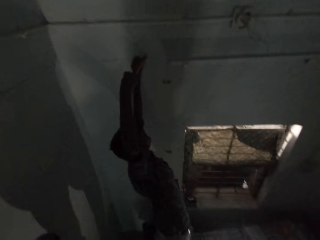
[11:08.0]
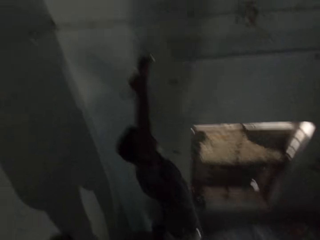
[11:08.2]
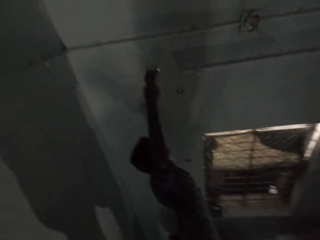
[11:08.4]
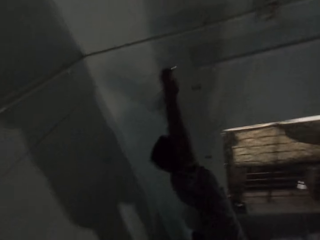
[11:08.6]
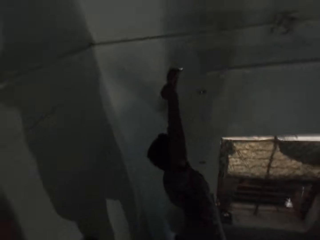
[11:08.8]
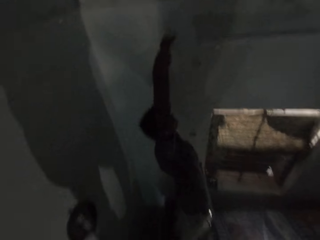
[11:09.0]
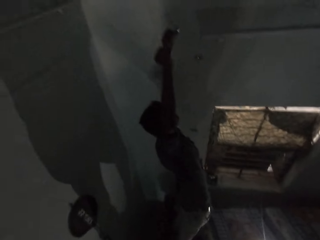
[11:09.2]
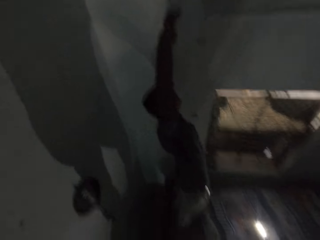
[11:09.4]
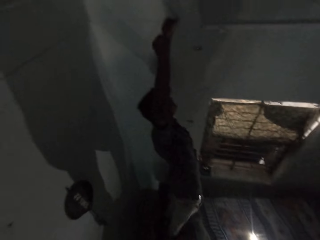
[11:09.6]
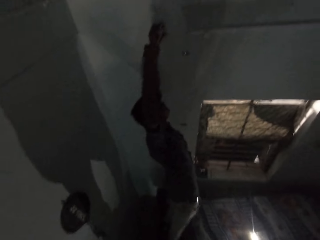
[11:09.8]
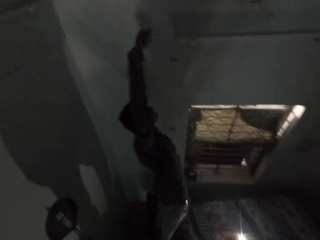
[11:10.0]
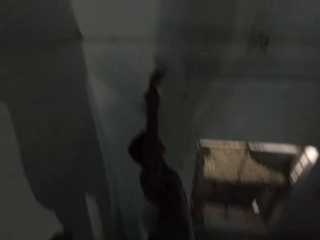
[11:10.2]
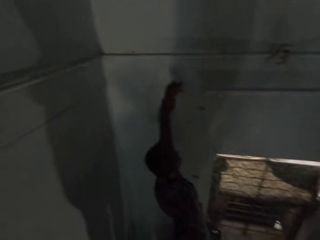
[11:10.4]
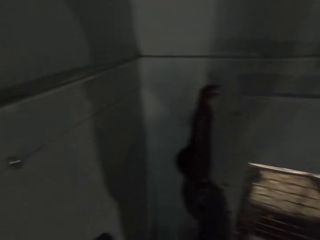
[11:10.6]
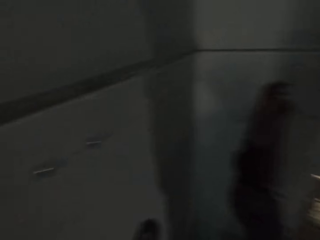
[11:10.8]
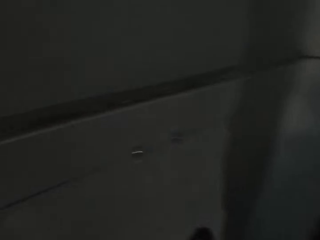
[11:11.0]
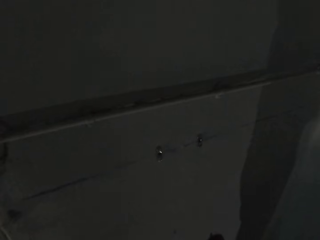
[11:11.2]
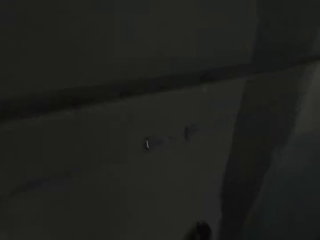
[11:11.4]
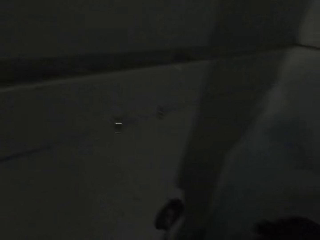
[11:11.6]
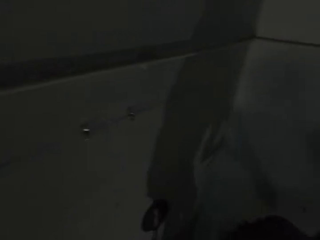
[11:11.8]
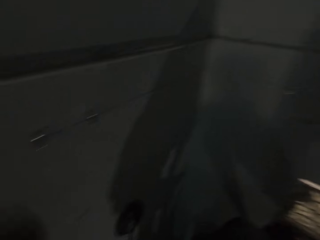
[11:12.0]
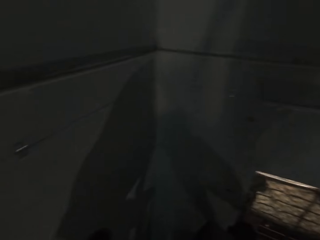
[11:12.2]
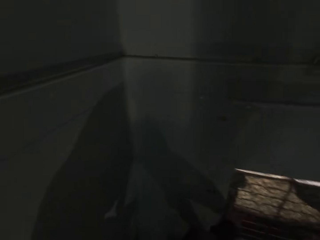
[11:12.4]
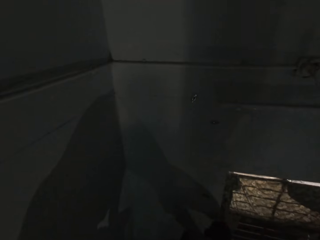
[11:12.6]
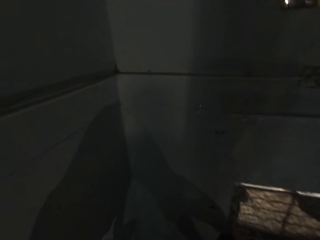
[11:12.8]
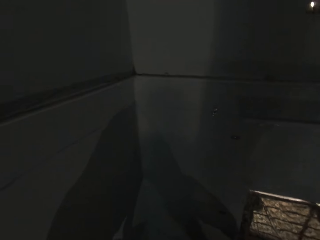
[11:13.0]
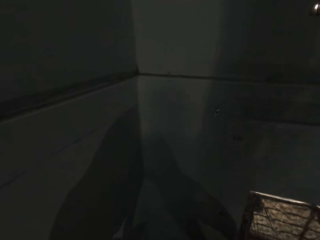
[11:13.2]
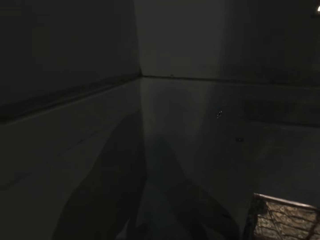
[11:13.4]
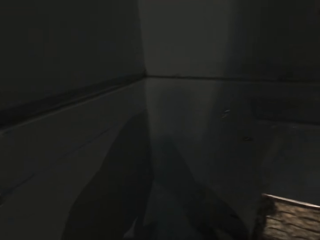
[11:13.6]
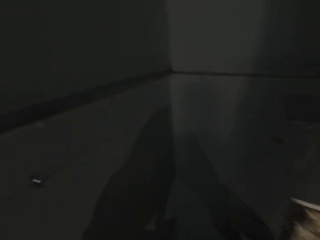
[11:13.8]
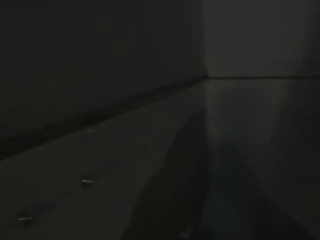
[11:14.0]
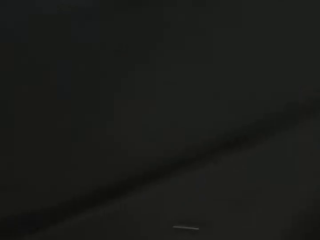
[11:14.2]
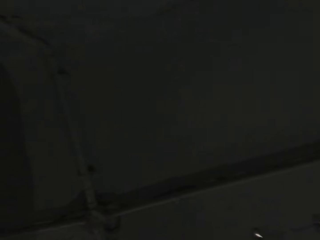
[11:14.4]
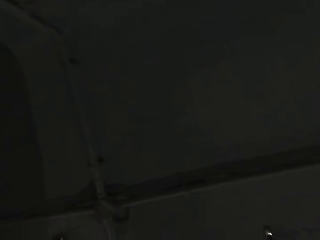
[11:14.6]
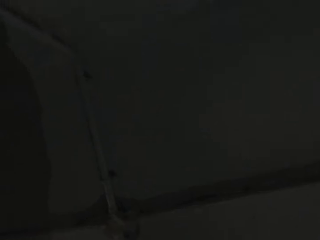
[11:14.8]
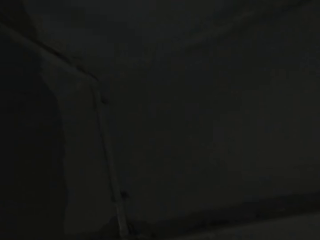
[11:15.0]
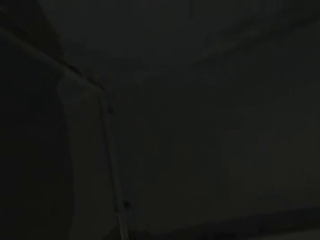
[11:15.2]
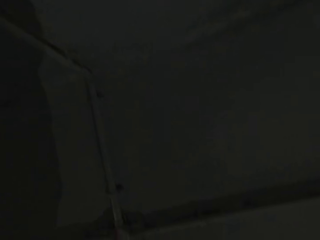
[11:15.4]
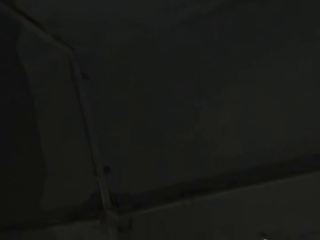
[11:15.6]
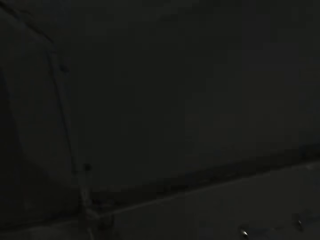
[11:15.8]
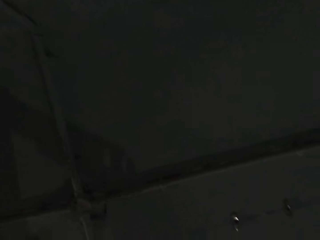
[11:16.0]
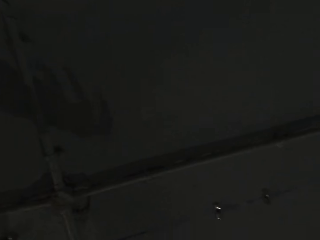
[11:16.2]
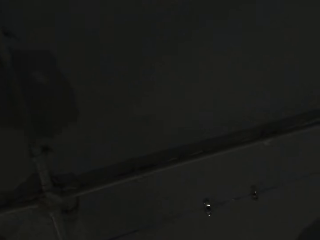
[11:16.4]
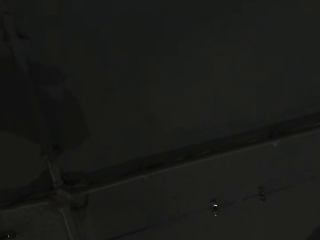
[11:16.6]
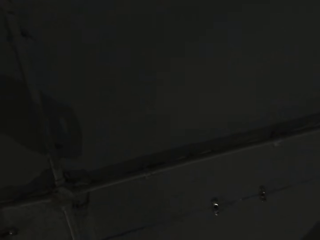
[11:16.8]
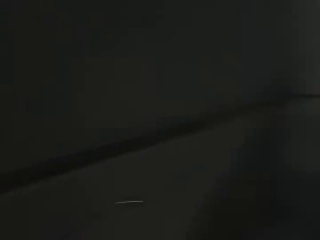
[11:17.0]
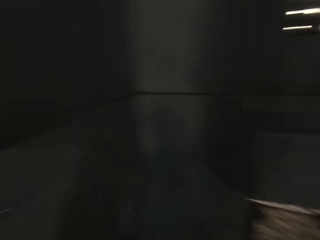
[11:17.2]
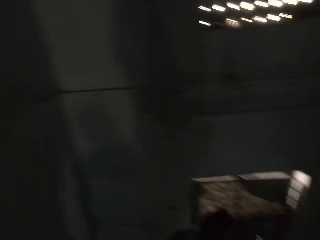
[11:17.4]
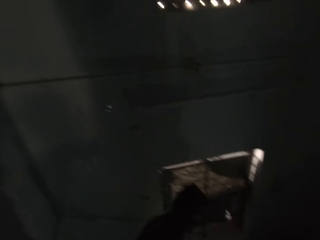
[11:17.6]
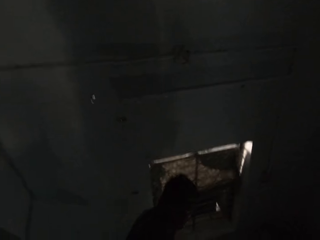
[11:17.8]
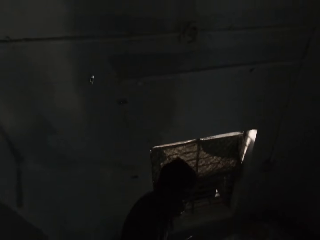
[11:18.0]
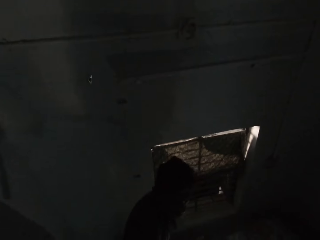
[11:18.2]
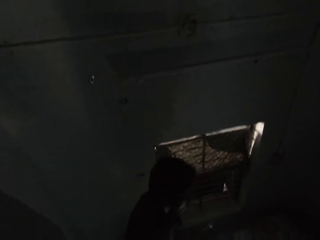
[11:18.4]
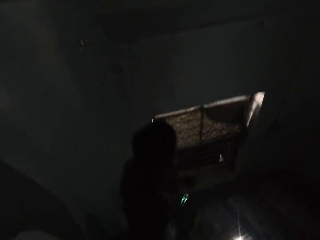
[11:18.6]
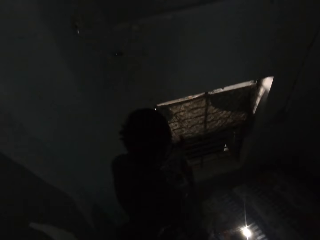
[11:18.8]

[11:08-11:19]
The camera wearer looks around.

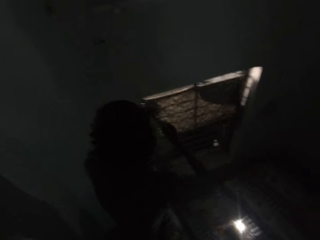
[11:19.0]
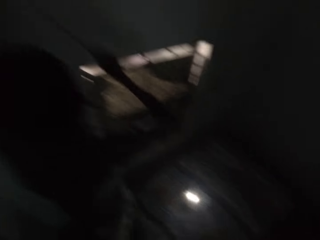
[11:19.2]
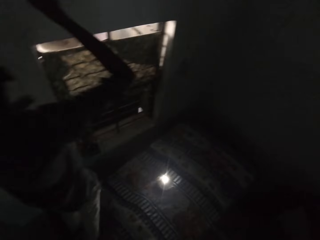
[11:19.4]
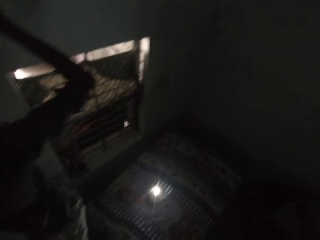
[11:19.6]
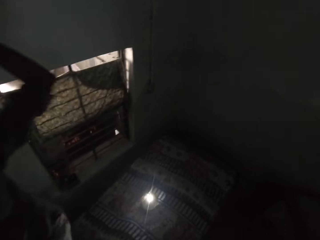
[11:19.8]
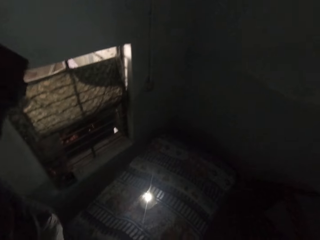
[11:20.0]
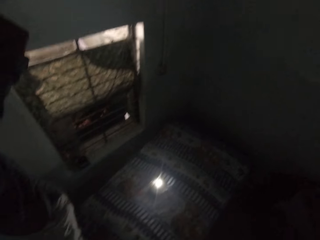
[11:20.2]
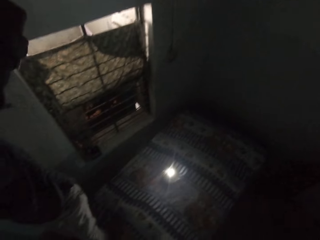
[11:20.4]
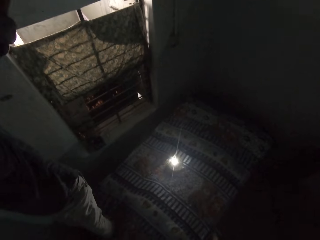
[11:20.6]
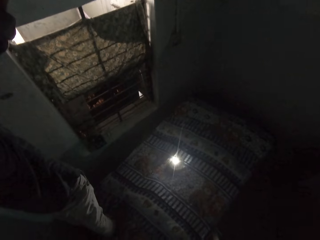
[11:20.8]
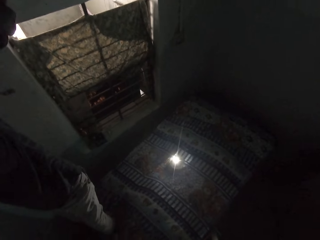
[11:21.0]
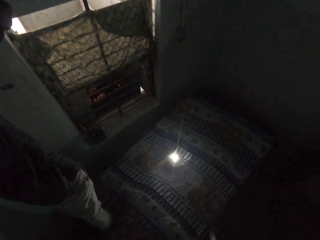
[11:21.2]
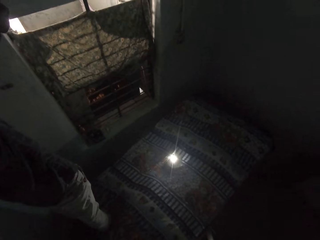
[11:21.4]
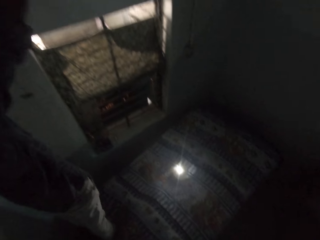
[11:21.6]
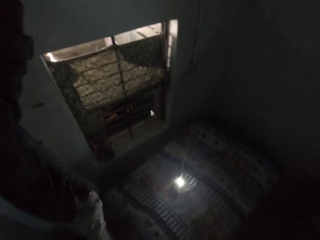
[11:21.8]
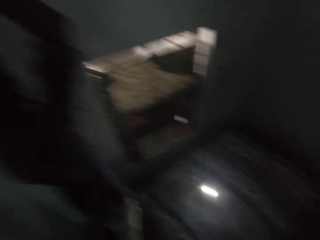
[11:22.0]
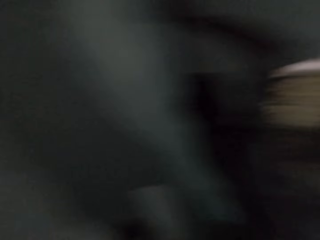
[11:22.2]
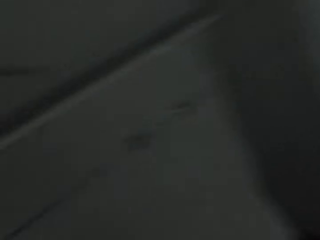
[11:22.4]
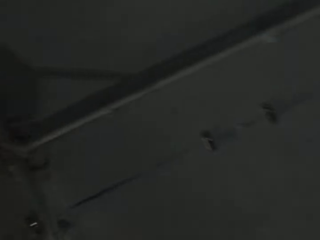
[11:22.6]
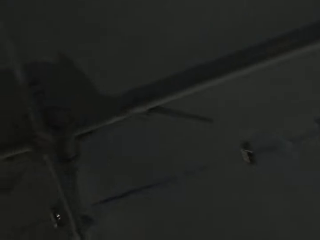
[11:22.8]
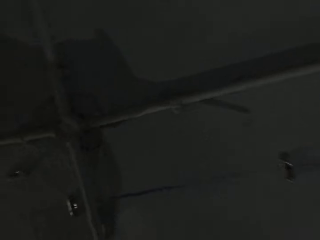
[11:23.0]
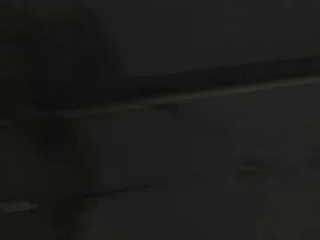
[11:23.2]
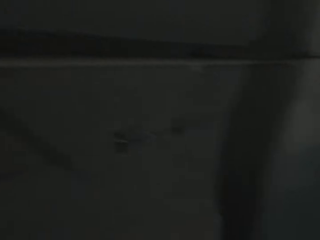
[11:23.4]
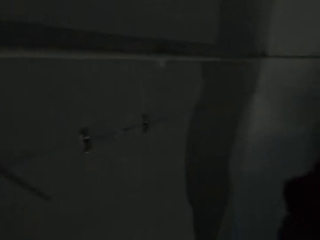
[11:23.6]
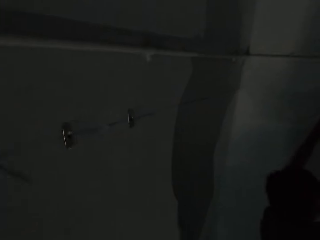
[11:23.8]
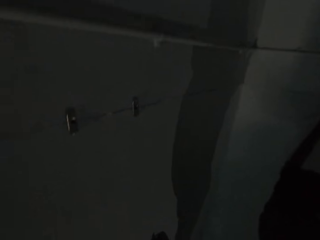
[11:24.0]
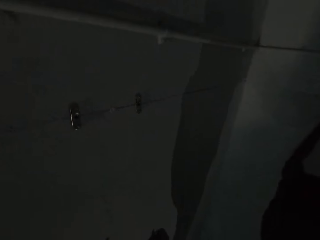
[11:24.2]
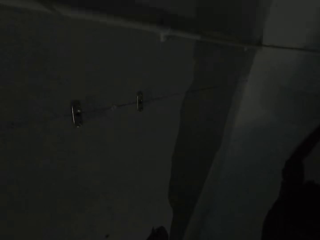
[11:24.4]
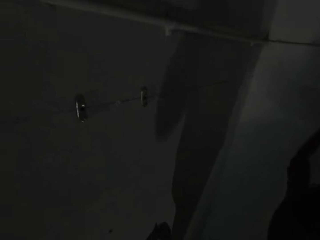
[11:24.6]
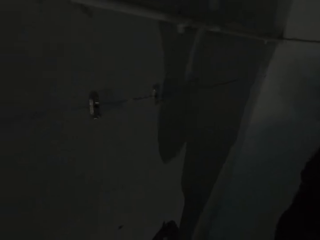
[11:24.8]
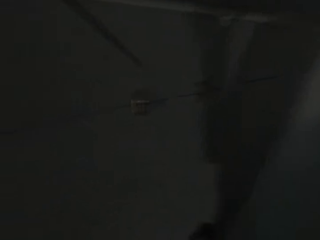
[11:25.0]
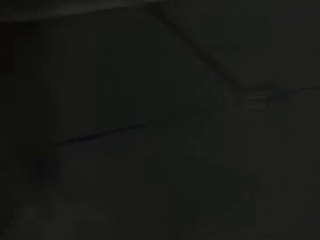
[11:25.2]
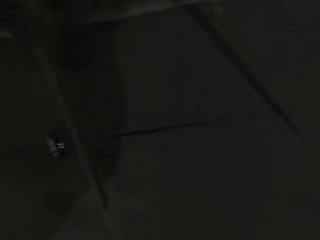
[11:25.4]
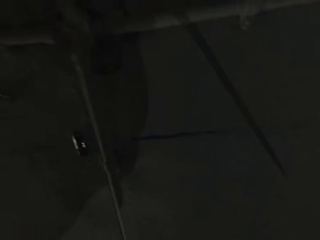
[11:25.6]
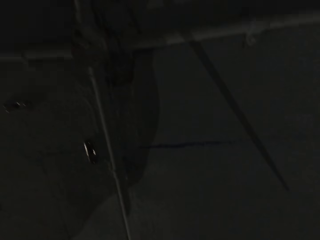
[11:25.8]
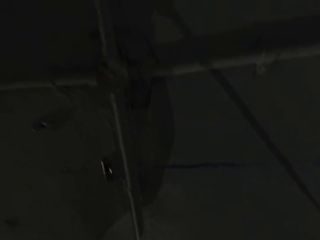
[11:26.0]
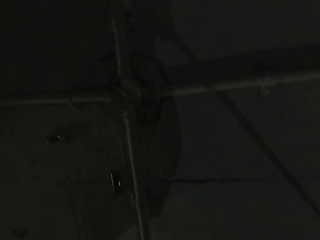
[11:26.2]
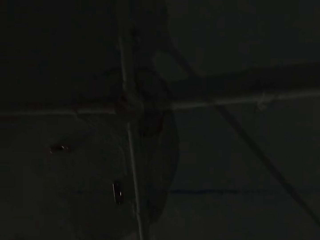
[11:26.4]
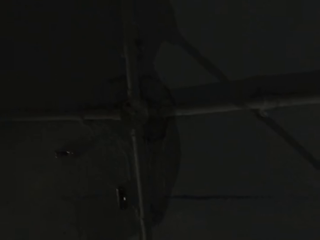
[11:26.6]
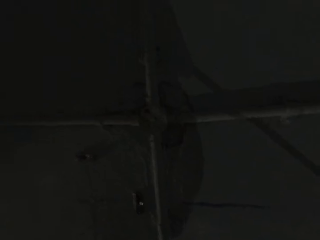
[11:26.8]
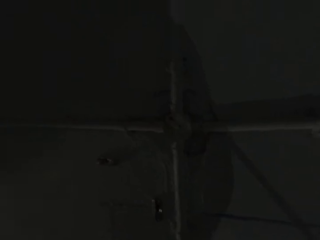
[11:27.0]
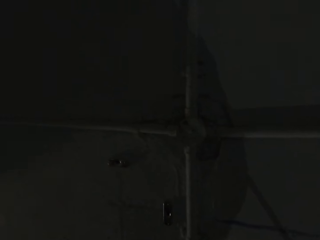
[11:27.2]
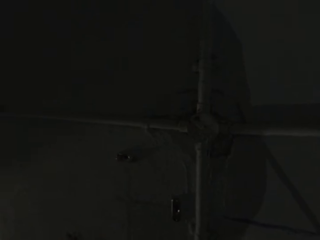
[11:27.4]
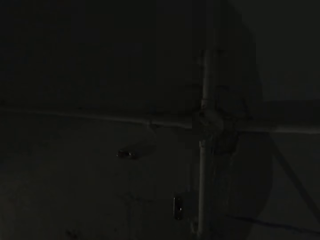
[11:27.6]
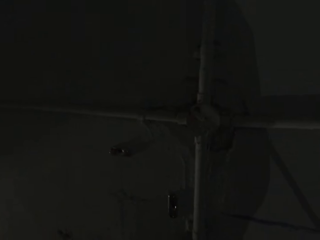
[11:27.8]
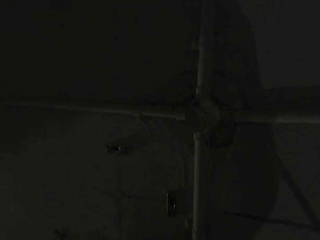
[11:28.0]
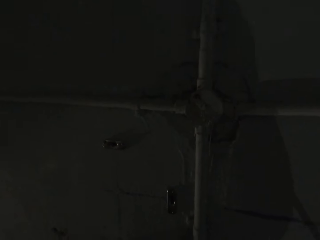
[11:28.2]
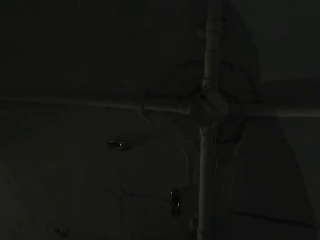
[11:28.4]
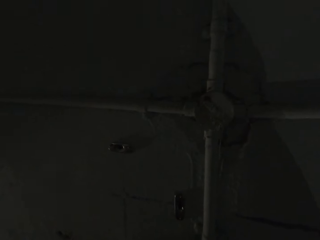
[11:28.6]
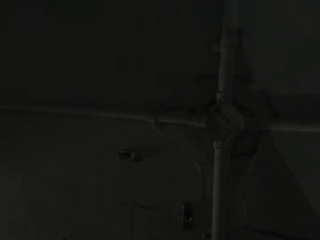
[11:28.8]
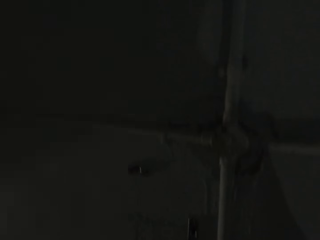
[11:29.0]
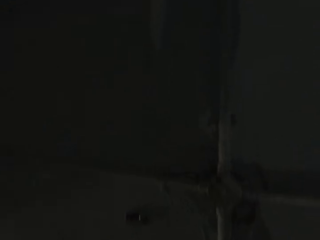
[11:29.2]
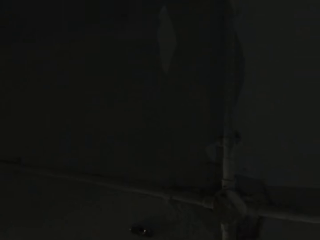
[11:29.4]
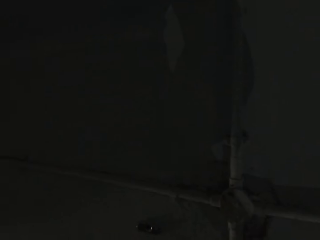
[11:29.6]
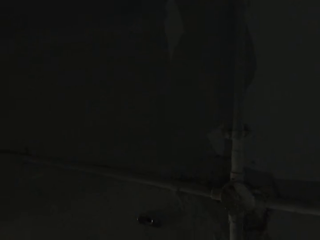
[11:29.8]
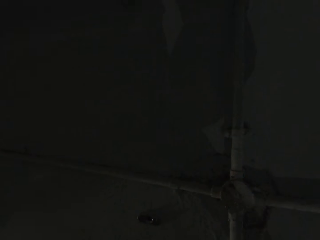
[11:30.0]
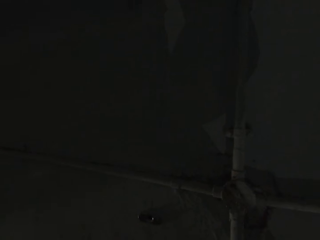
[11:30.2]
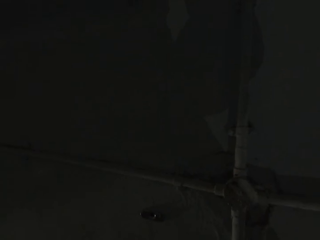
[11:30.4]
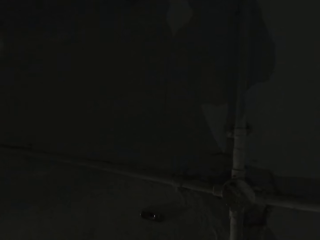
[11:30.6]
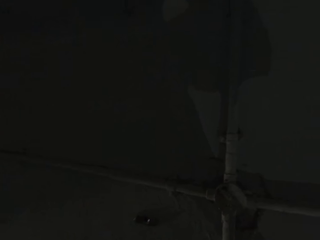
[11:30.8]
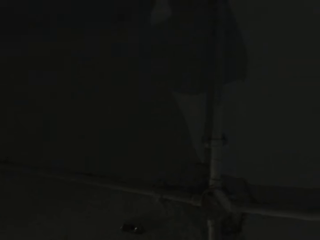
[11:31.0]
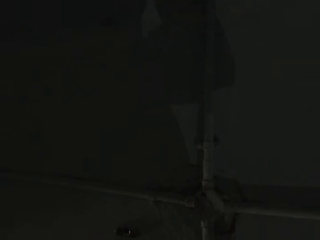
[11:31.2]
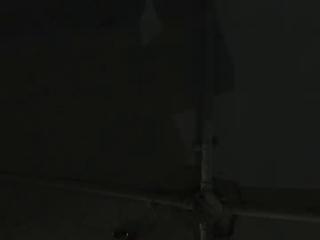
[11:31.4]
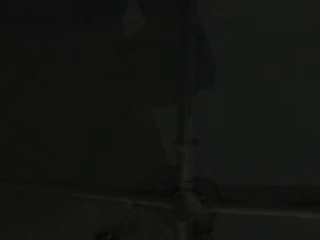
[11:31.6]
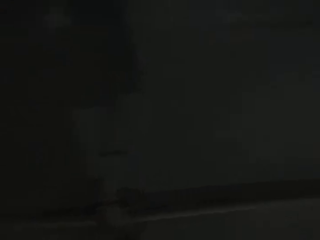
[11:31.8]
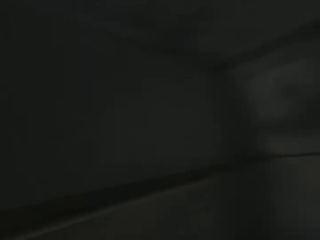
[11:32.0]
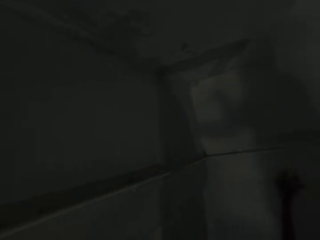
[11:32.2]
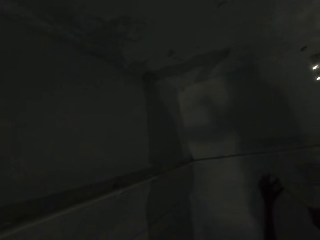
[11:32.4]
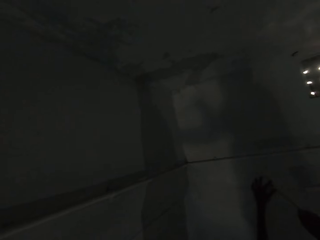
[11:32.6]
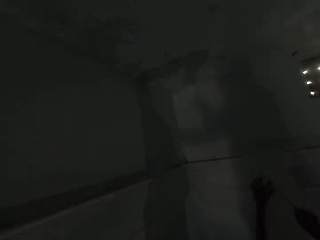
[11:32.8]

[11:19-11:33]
The man drives in the screw in the wall bracket to the wall with the screw driver in his right hand.
